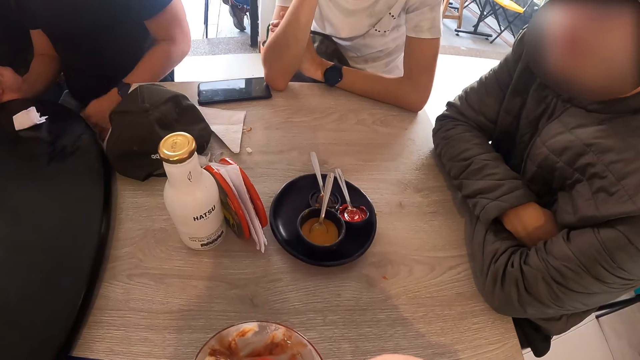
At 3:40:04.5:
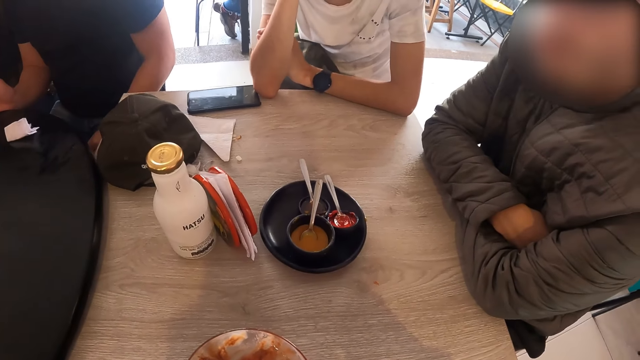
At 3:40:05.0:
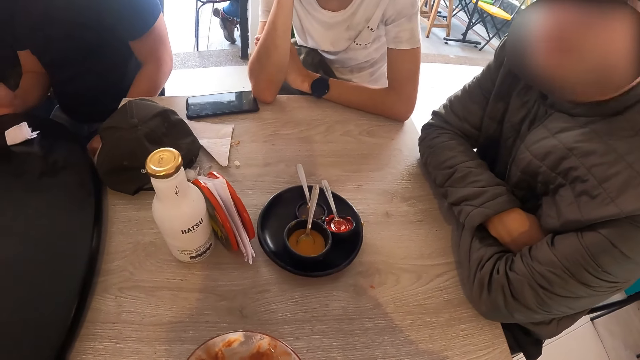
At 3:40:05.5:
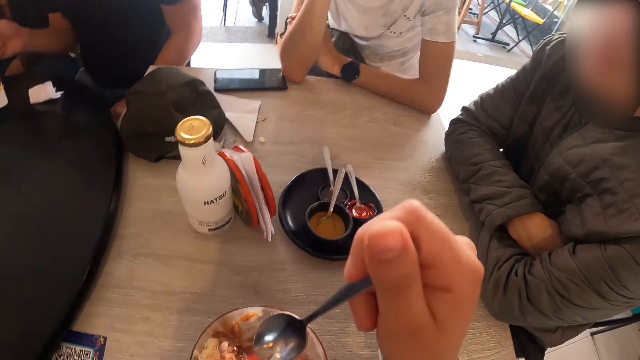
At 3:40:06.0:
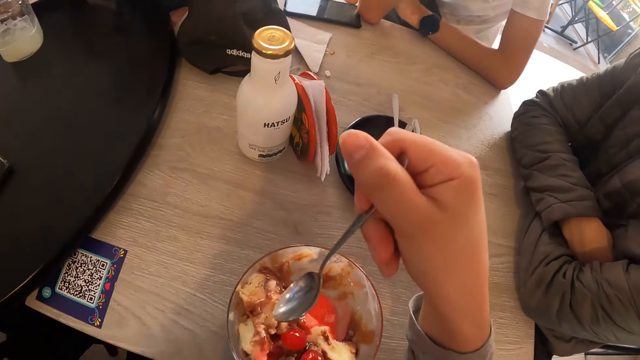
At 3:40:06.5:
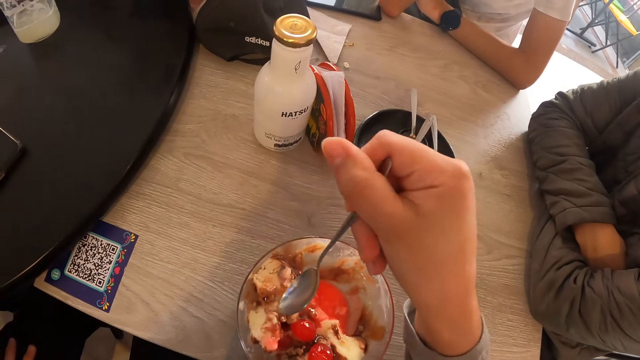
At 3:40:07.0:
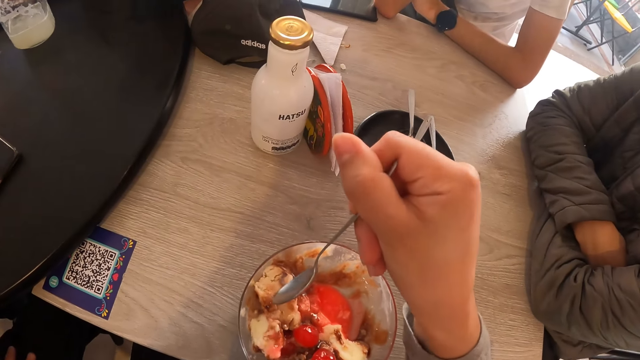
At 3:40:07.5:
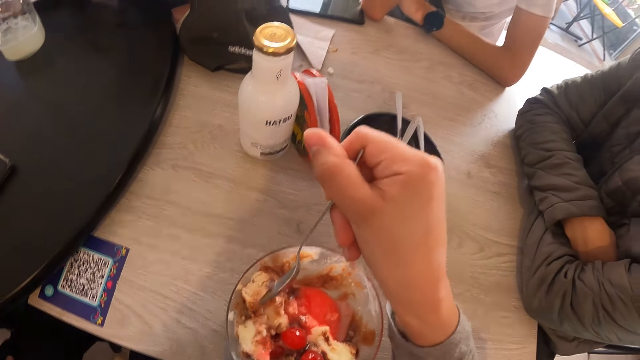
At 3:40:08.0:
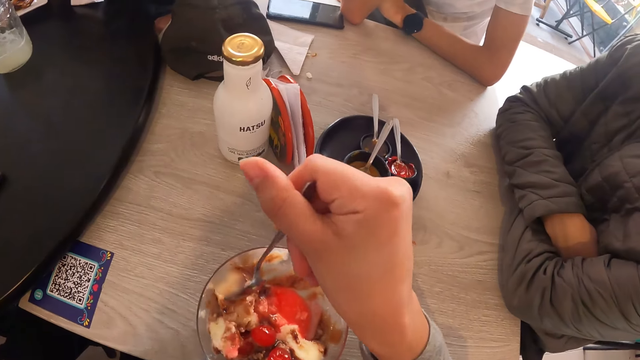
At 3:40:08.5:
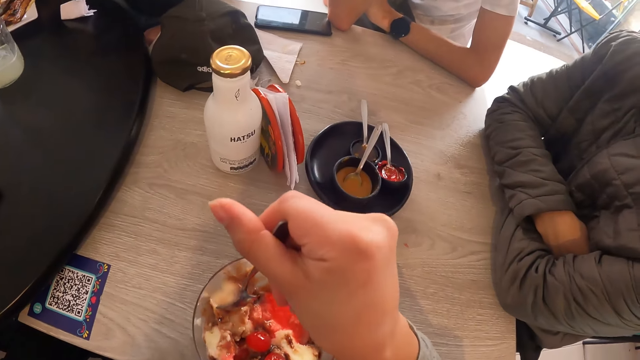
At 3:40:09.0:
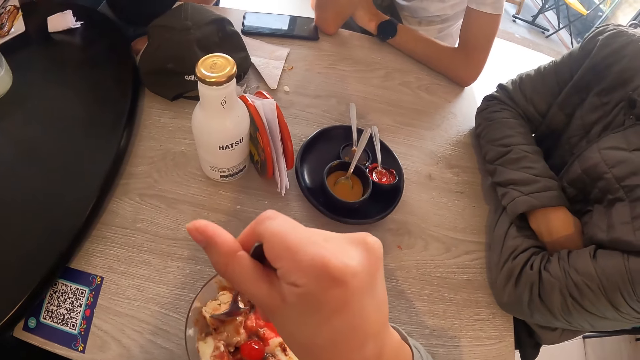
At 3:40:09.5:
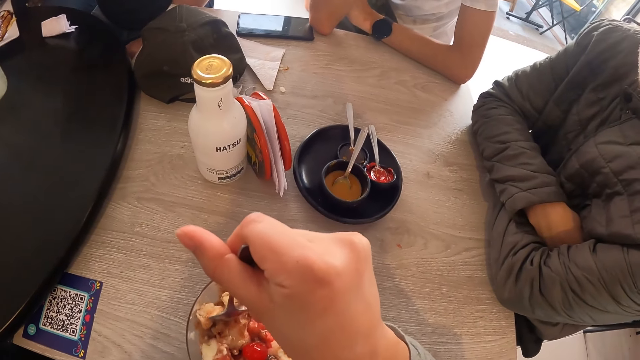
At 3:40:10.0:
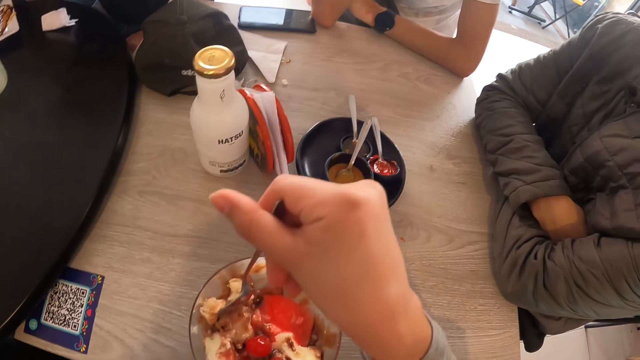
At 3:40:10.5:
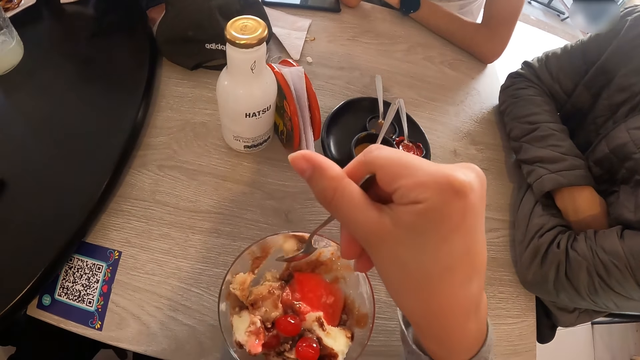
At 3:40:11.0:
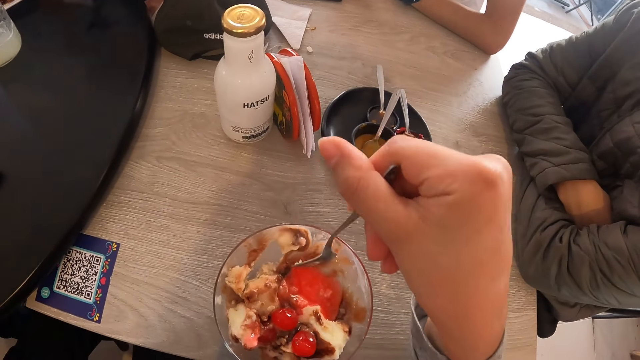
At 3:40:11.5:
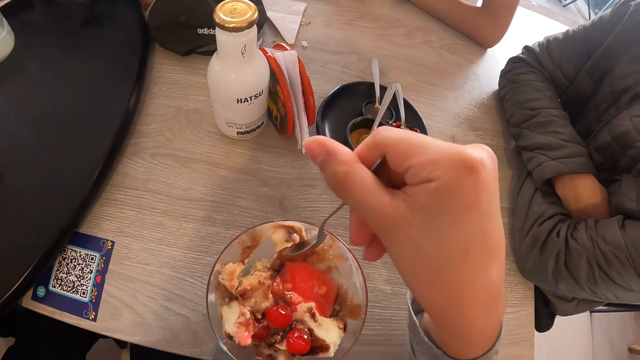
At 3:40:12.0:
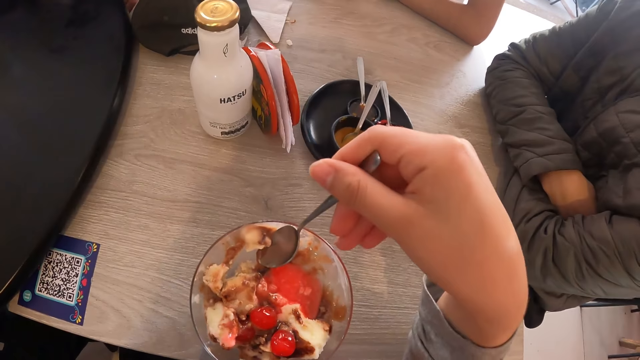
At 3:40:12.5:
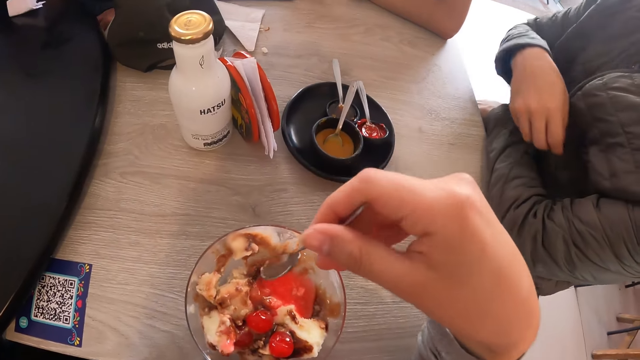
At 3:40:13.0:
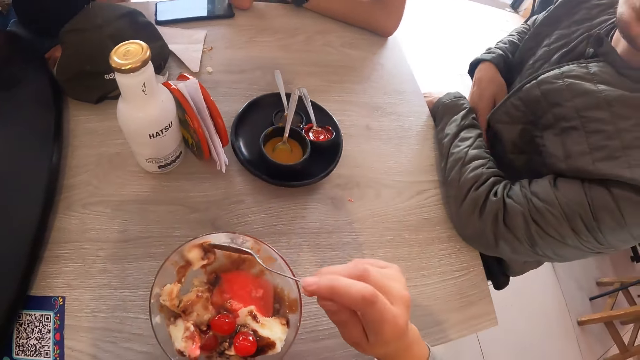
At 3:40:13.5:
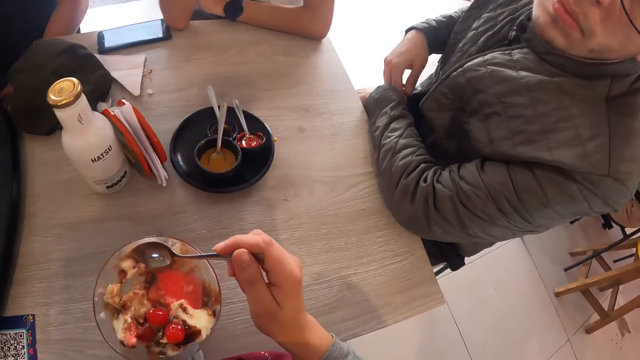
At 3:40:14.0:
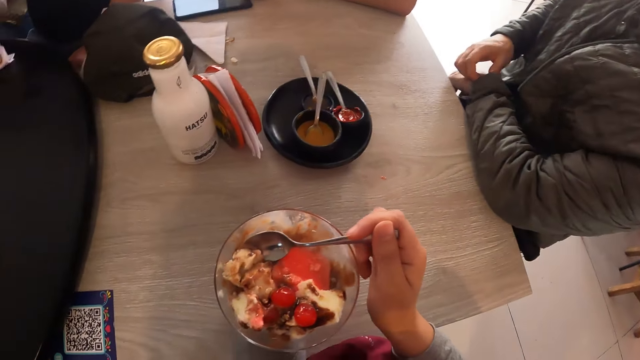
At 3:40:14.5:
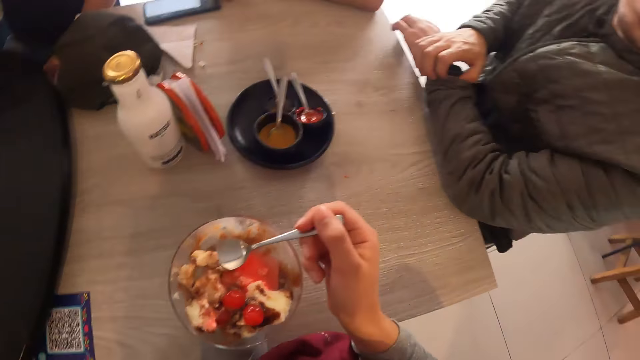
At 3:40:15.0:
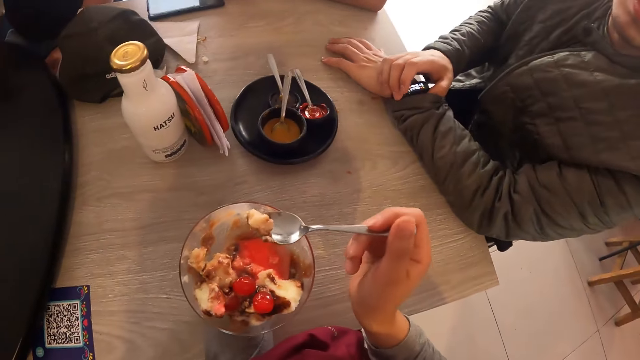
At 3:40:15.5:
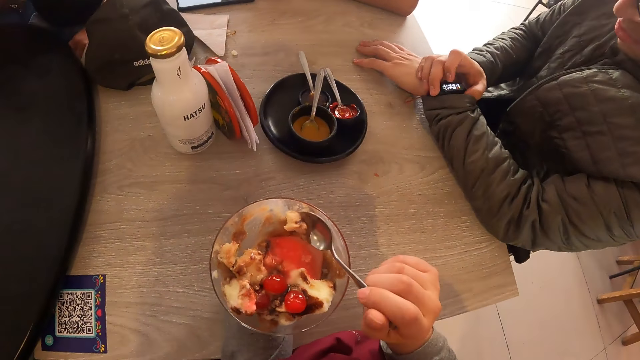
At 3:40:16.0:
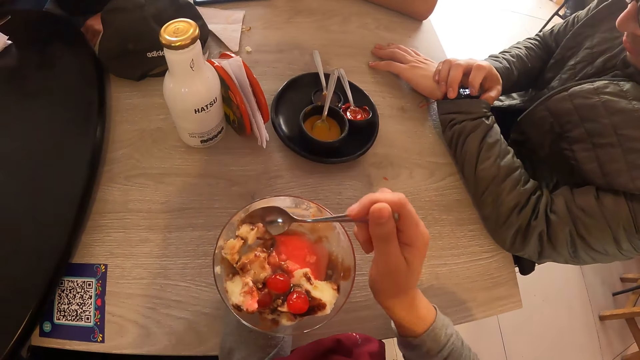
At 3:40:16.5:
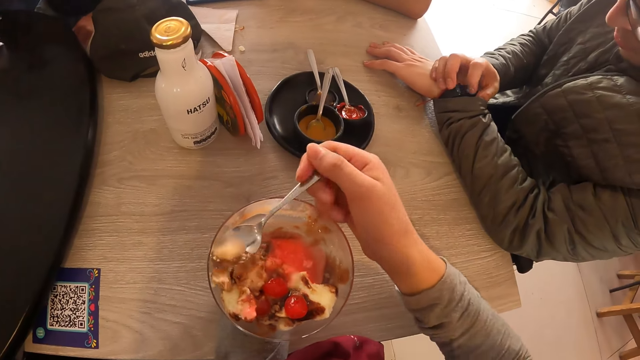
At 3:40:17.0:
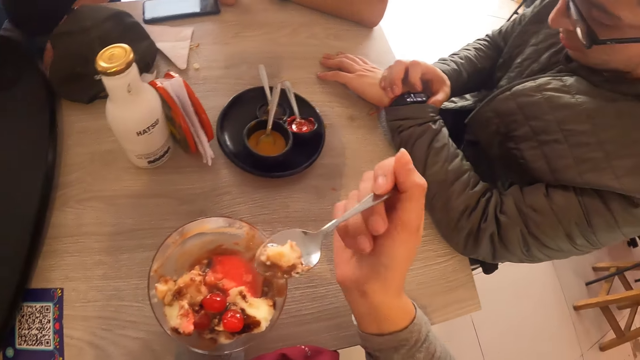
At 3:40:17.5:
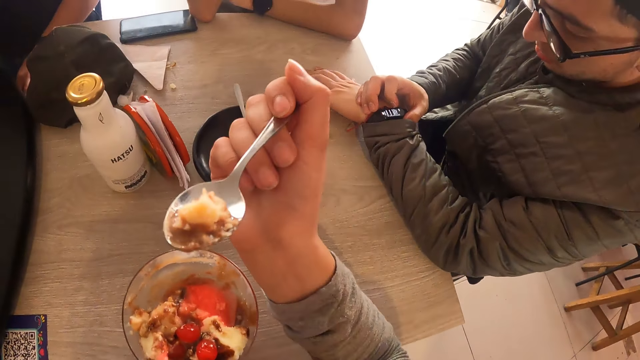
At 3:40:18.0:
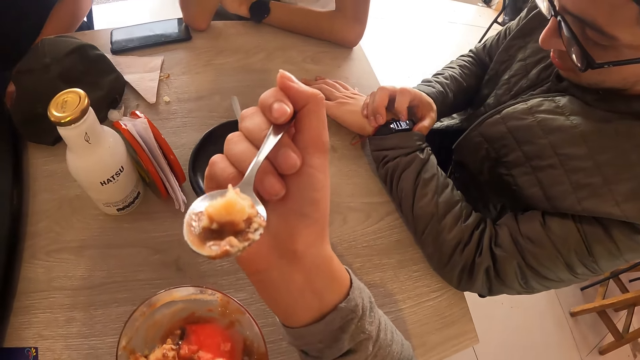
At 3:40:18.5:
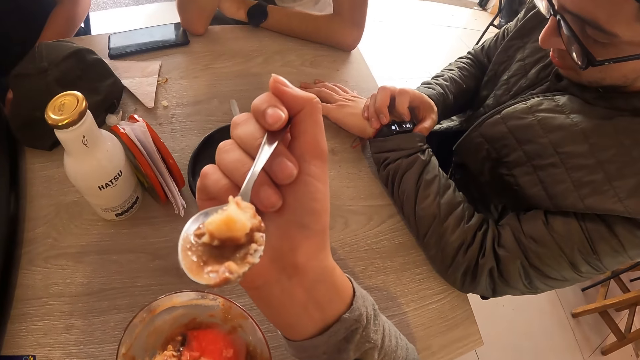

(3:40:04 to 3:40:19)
The man touches his cloth with his right hand and touches his wristwatch with his right hand.

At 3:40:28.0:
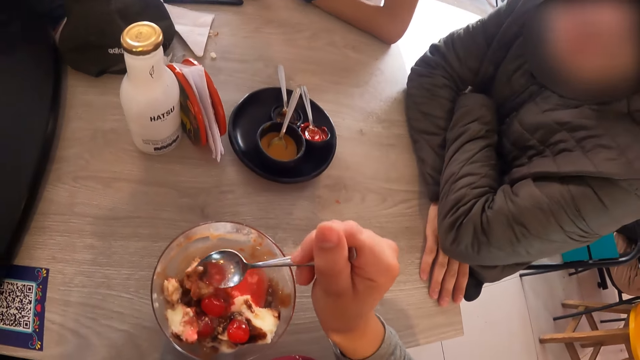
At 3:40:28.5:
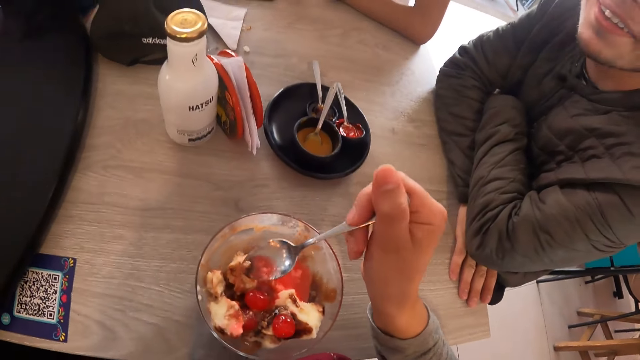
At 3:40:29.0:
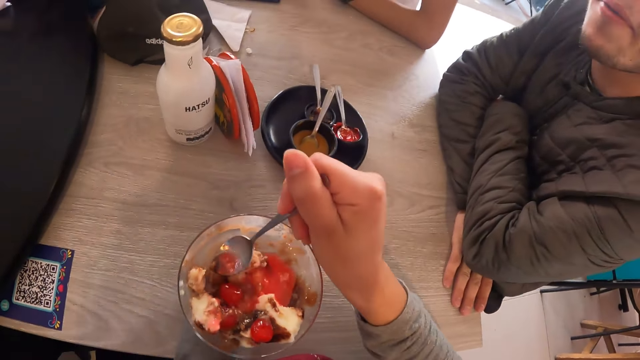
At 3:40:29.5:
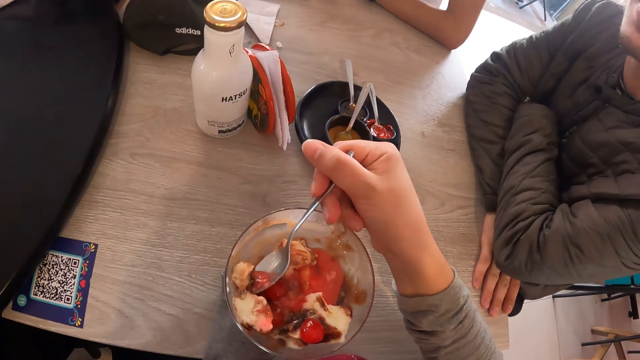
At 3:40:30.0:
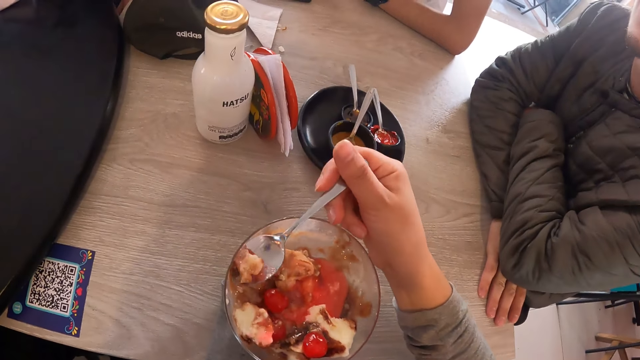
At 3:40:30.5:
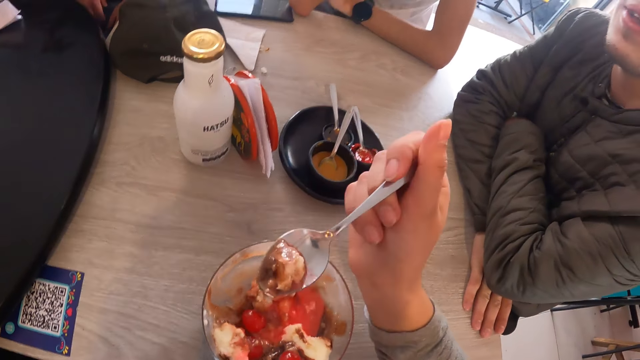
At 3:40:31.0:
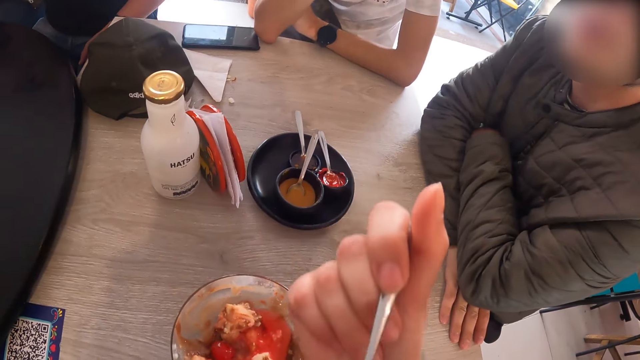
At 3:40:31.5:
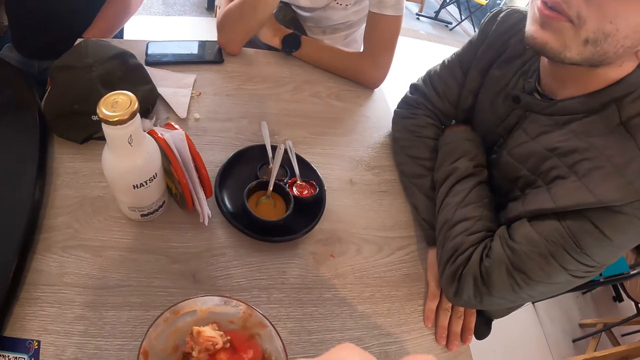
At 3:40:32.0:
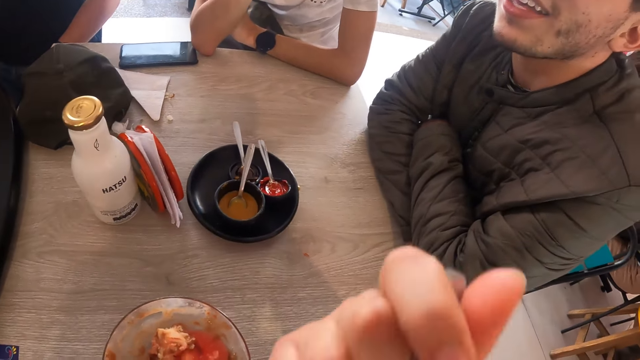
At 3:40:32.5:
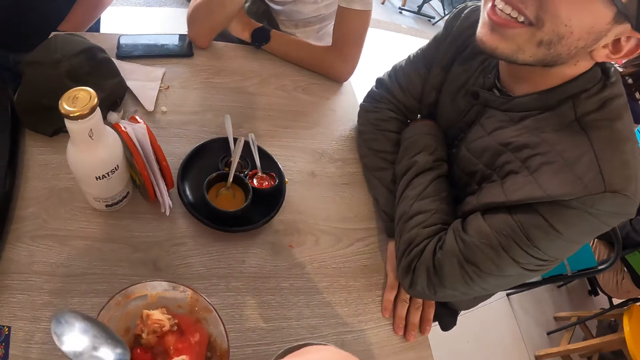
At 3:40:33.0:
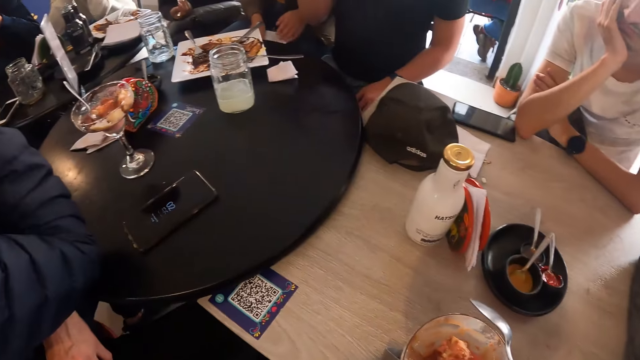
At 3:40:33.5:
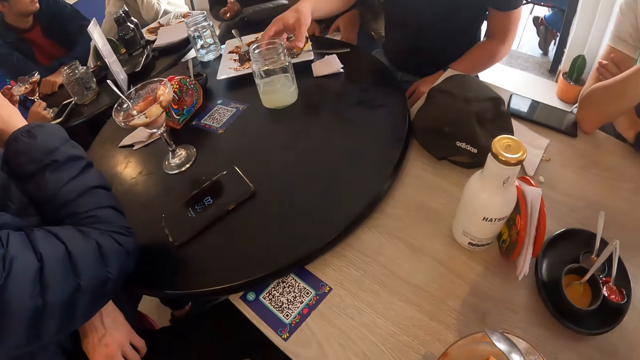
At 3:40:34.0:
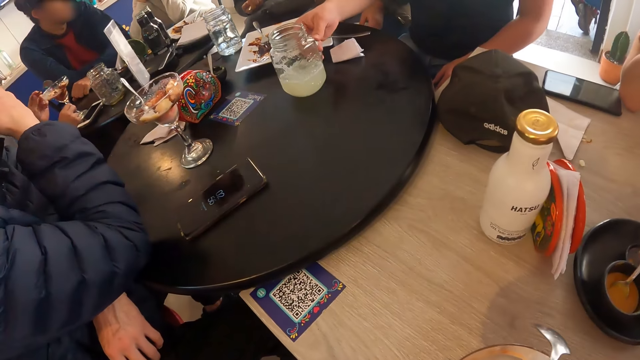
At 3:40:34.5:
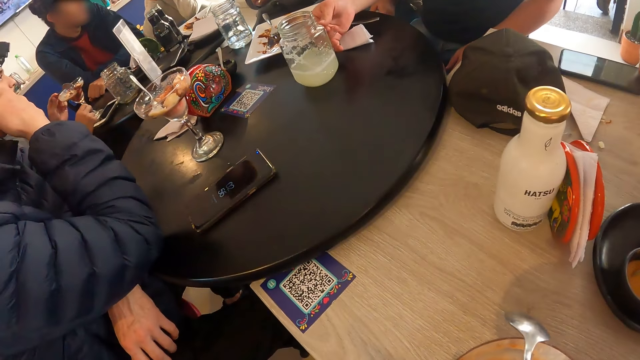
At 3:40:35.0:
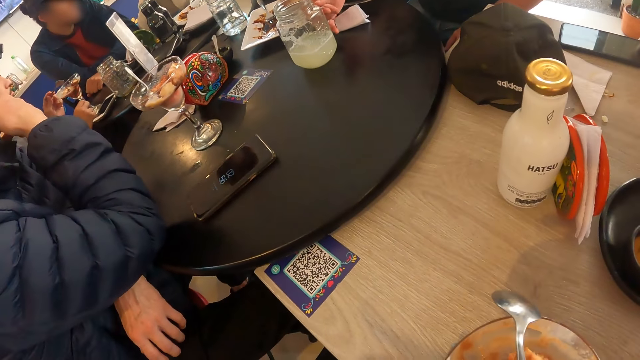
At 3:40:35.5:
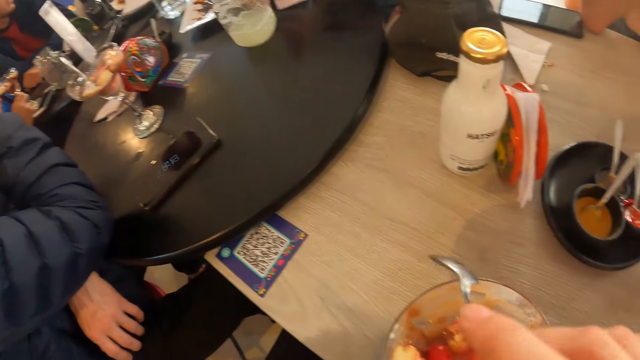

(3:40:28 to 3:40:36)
The man picks up the glass jar of juice from the table with his right hand.
